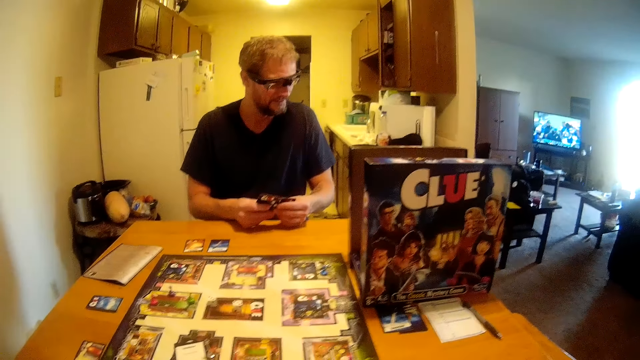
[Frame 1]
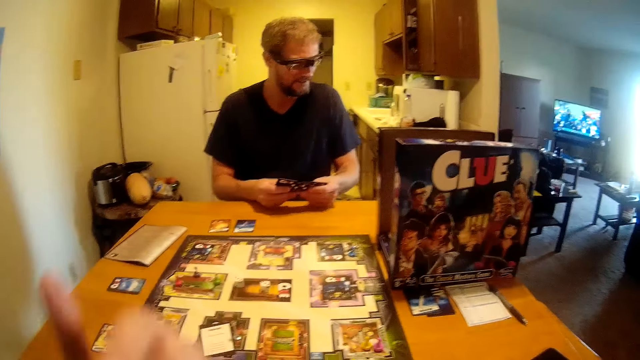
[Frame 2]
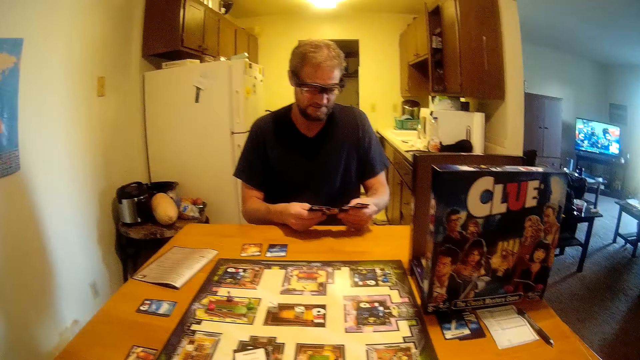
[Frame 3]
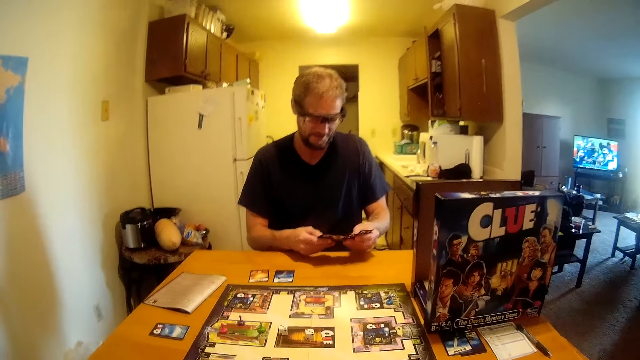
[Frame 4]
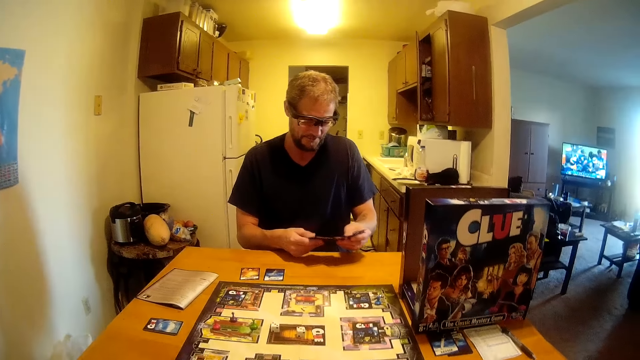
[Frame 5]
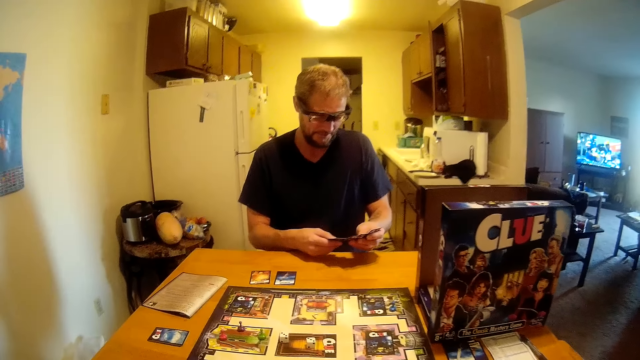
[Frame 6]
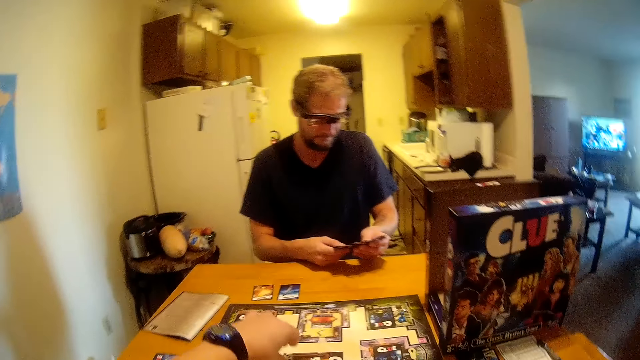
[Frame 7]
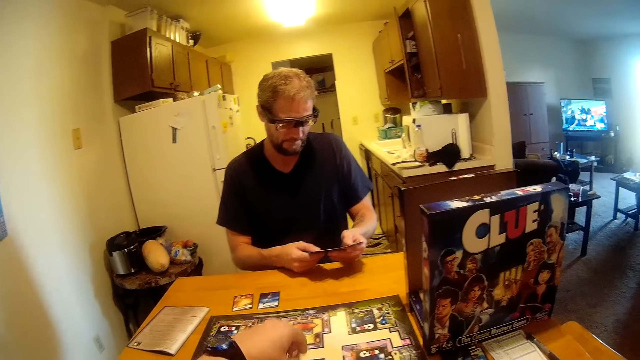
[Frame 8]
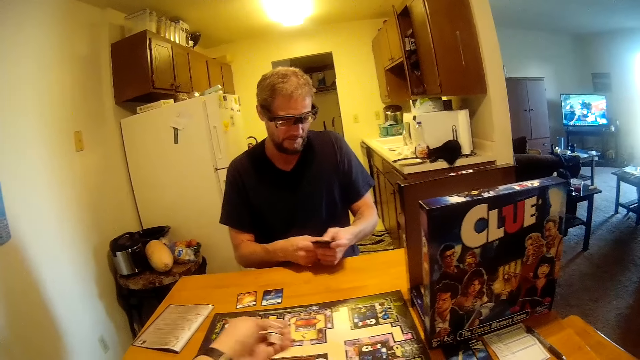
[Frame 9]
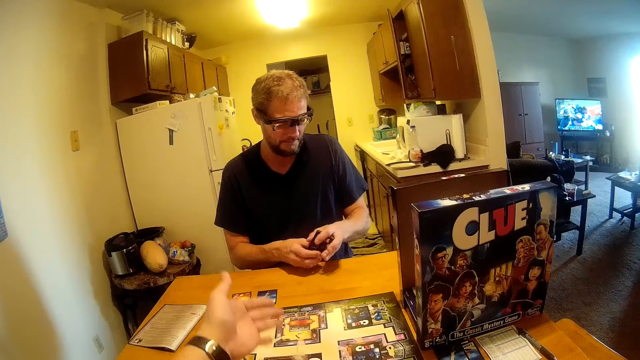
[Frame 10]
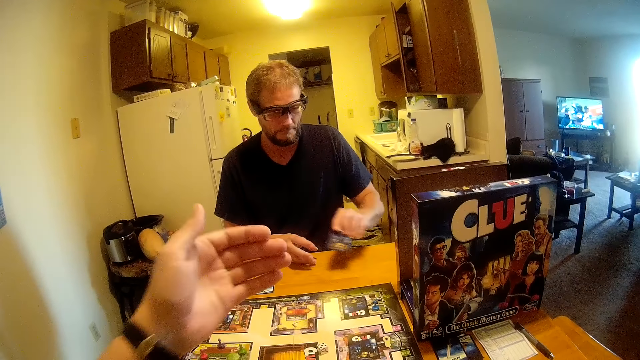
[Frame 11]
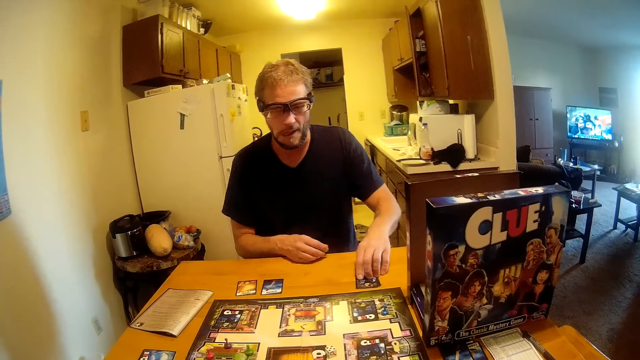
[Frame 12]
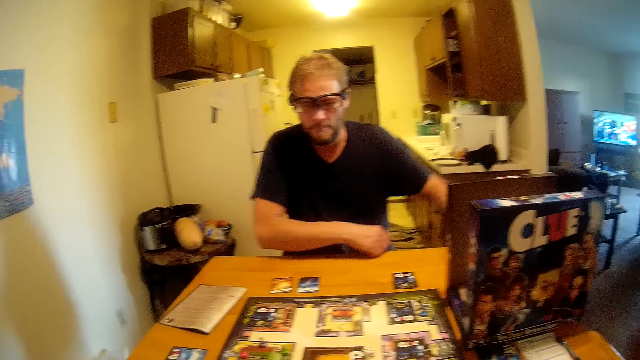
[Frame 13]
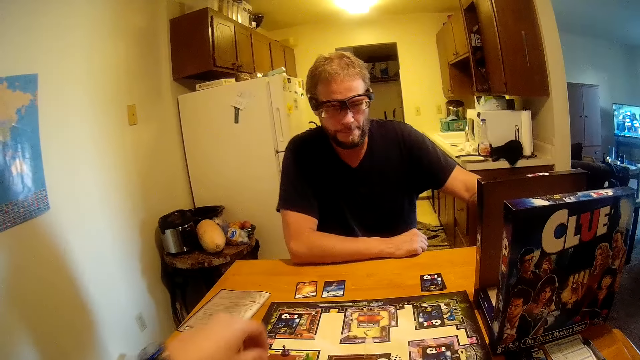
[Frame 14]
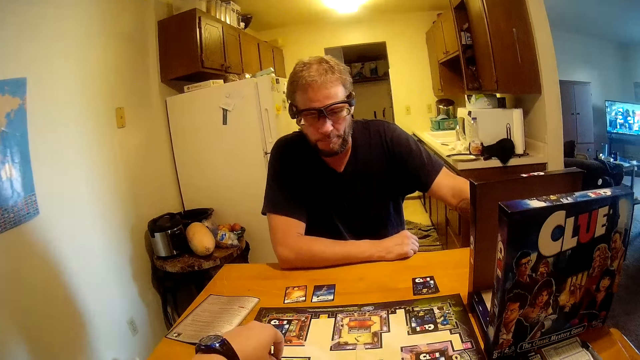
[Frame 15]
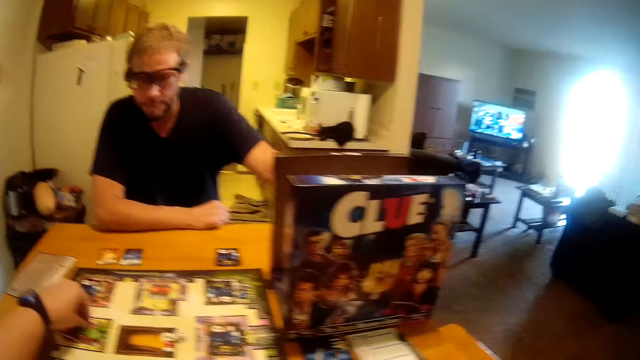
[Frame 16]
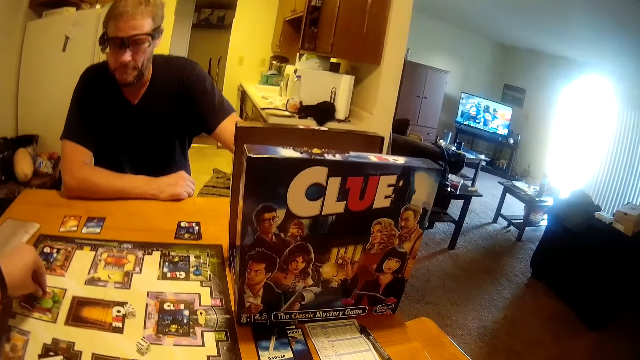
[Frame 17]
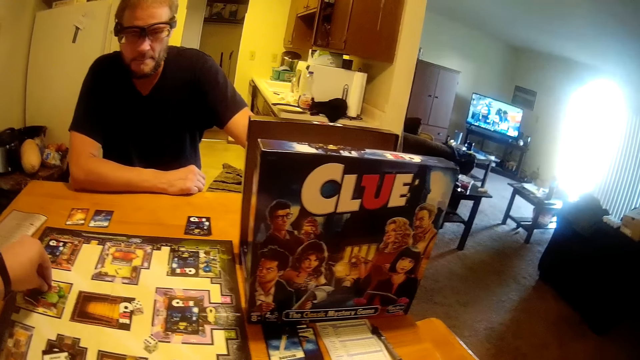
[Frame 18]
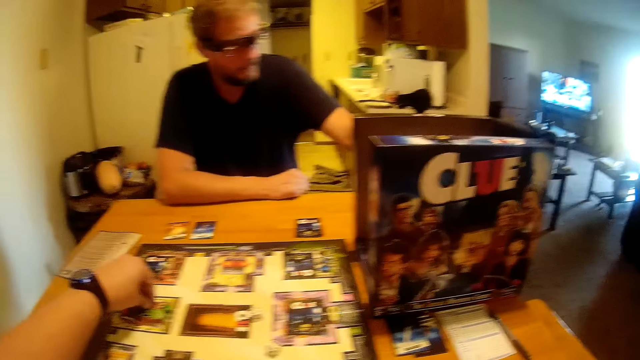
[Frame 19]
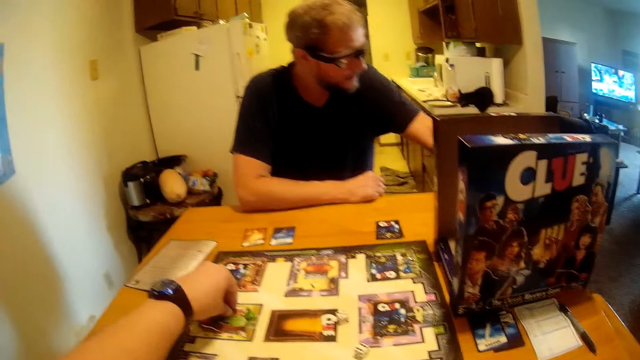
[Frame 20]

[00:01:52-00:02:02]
The camera wearer moves his hand. A man arranges playing cards in his hand. The camera wearer picks up the dice on the board game with his left hand. He drops the dice in his hand on the board game. He rolls the dice on the board. The man drops the cards in his hand on the table. The camera wearer holds a game seed on the board game with his left hand.

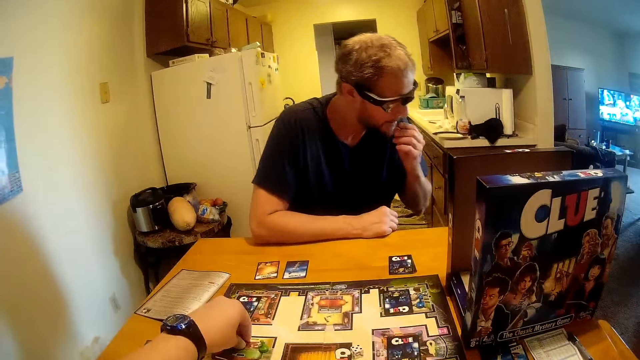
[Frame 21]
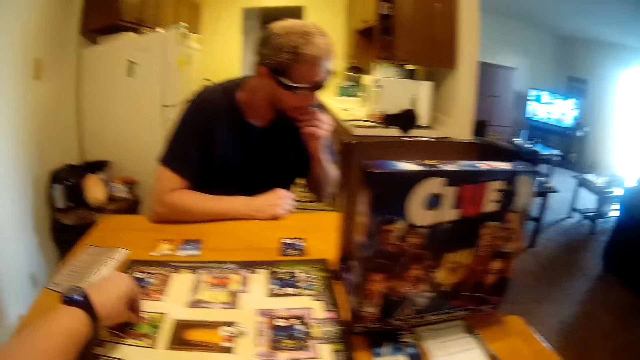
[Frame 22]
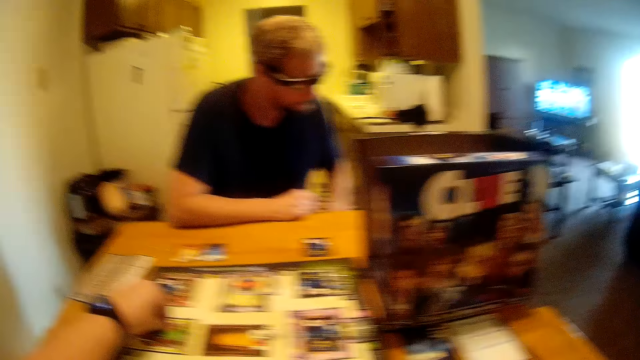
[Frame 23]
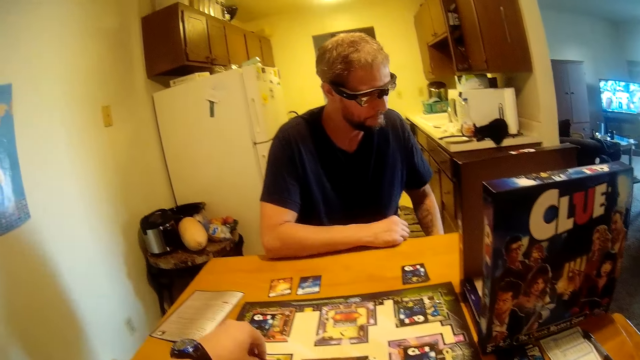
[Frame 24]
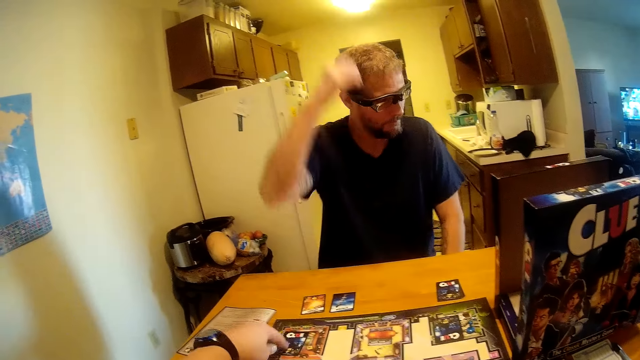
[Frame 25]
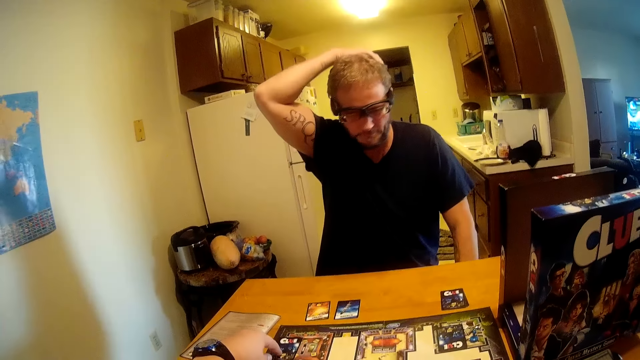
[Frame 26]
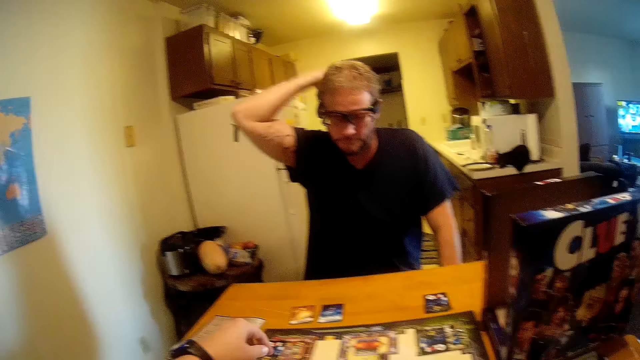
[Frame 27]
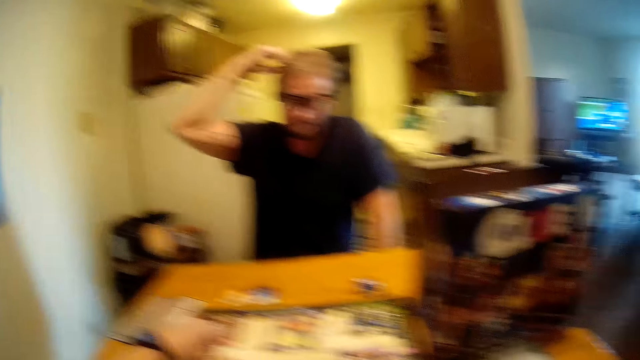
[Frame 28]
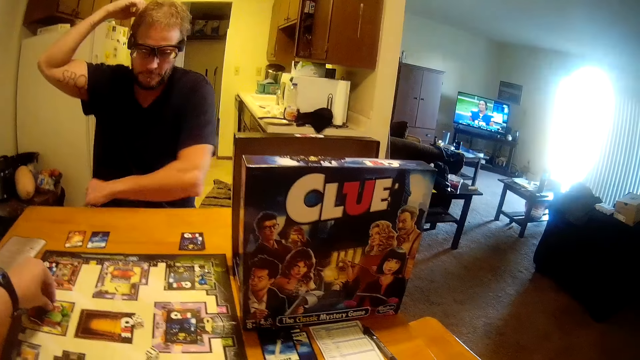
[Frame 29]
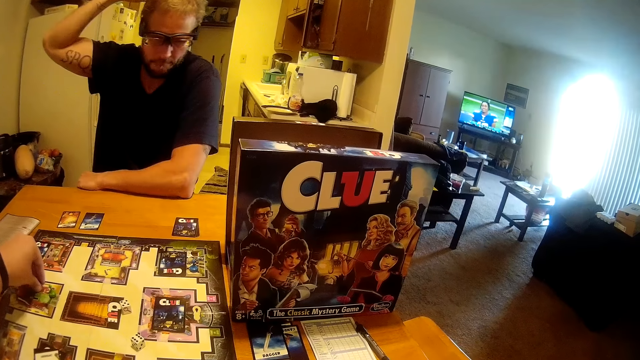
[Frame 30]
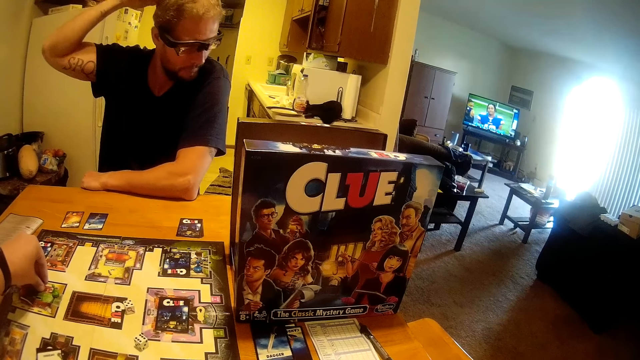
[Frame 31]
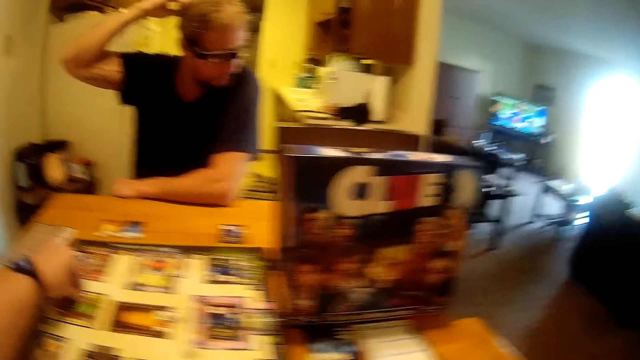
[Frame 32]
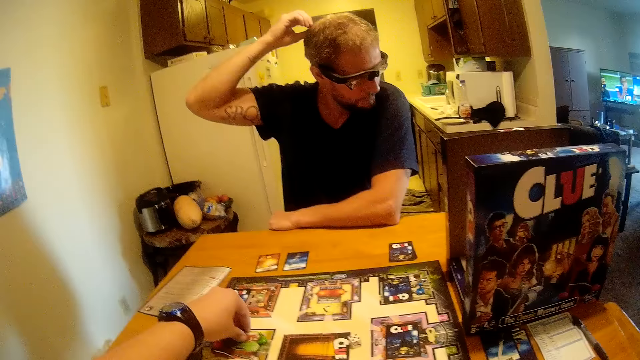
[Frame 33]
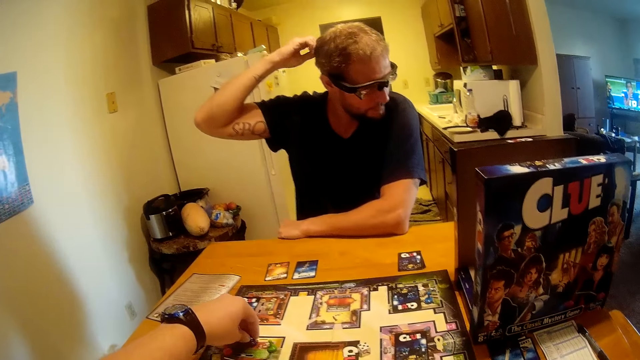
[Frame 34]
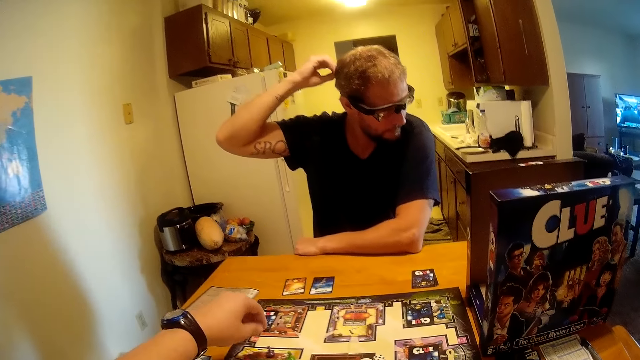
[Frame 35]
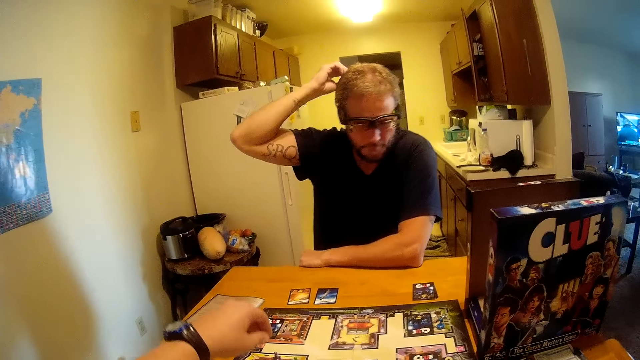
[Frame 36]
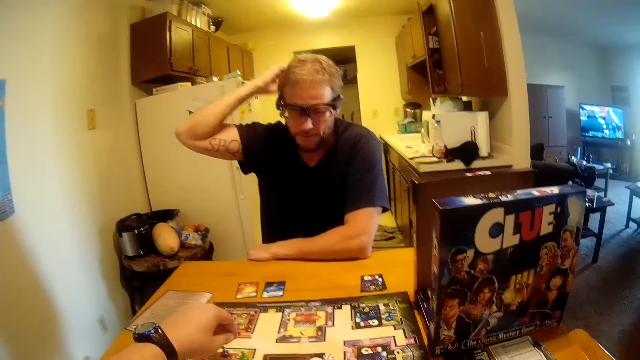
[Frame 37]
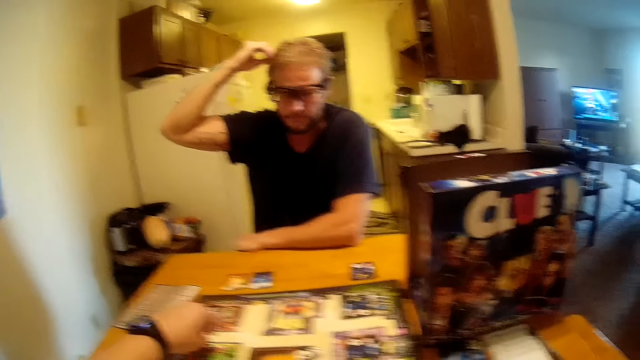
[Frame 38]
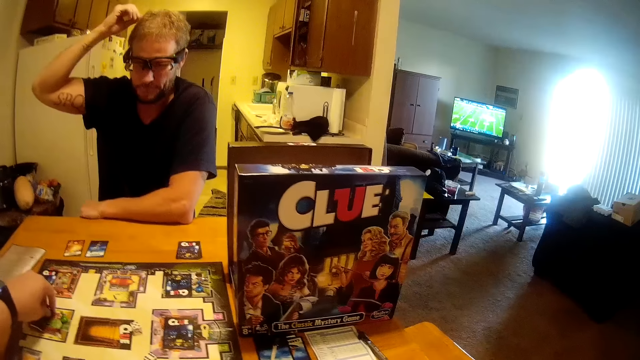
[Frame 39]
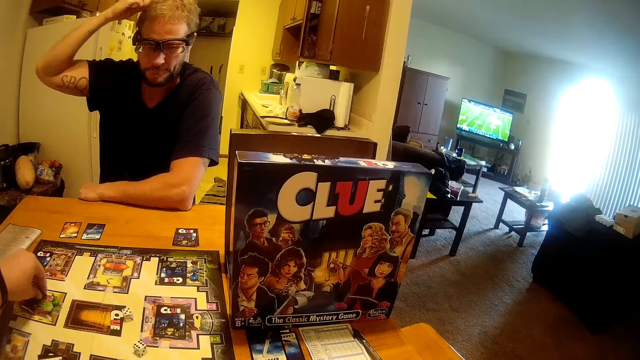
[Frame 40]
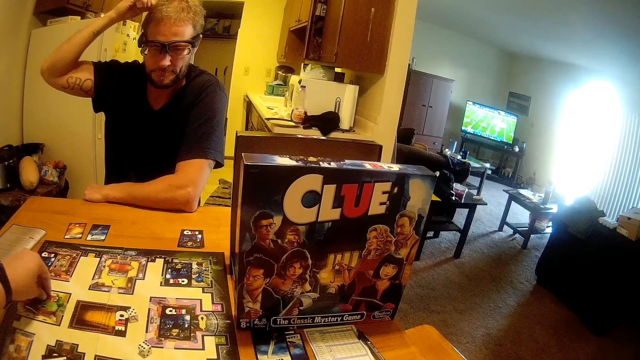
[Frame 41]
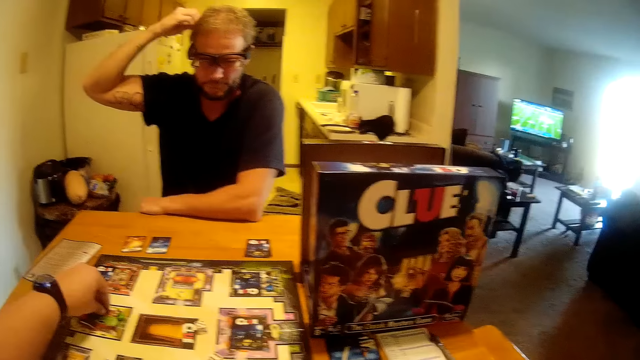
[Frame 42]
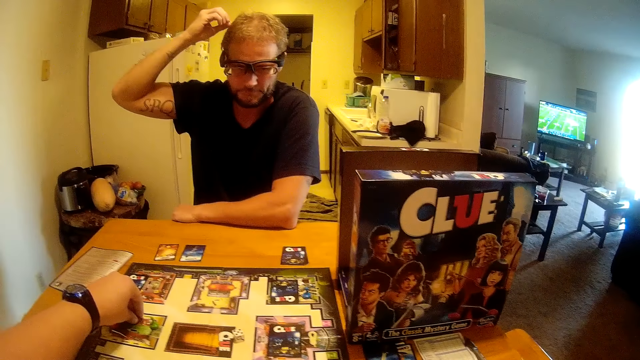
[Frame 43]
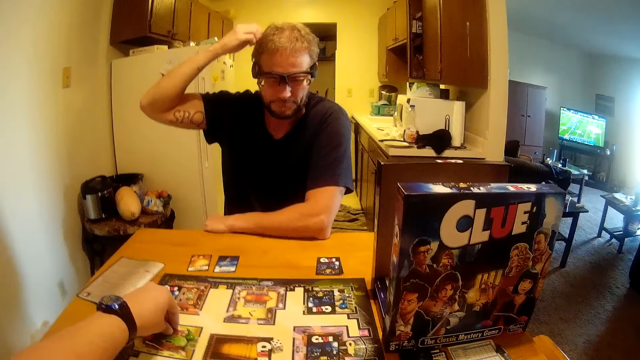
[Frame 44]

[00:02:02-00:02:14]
The camera wearer adjusts a card on the board game with his left hand. A man touches his head with his right hand. The camera wearer holds a game seed on the board game with his left hand. He holds the game seed on the board game with his left hand again.
